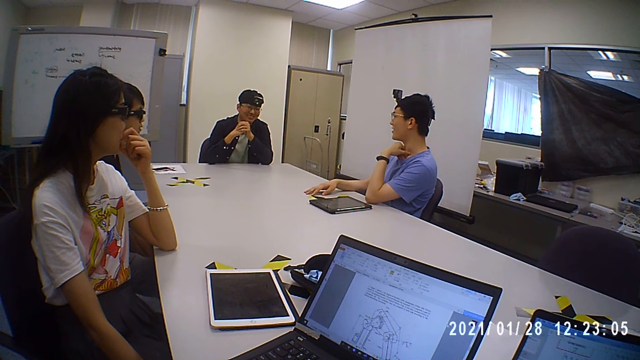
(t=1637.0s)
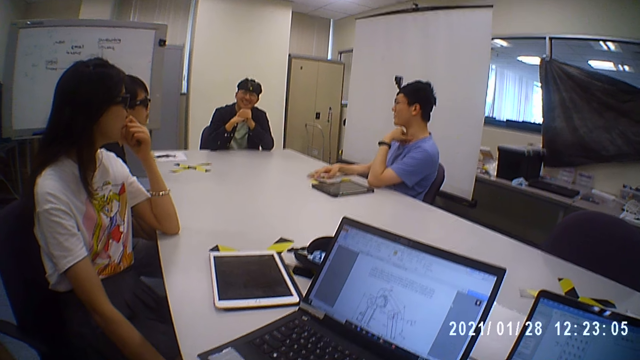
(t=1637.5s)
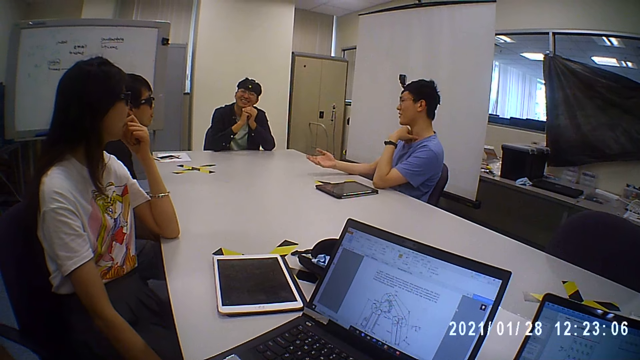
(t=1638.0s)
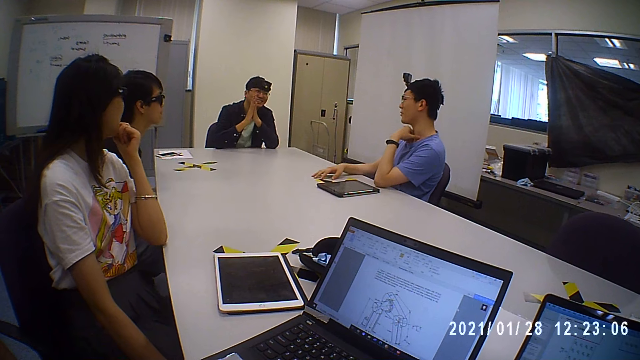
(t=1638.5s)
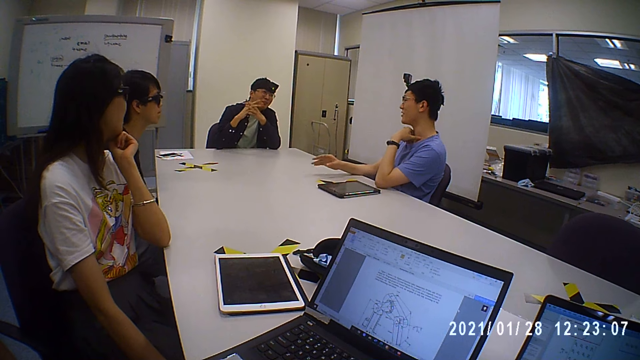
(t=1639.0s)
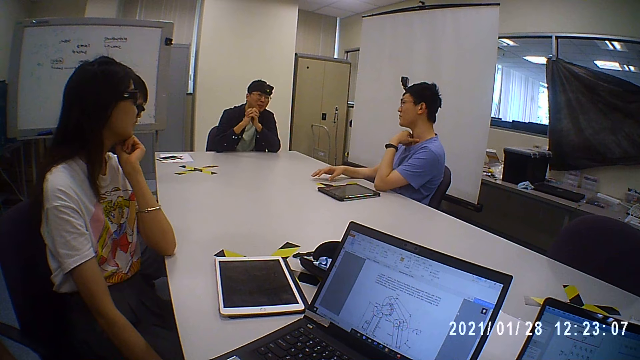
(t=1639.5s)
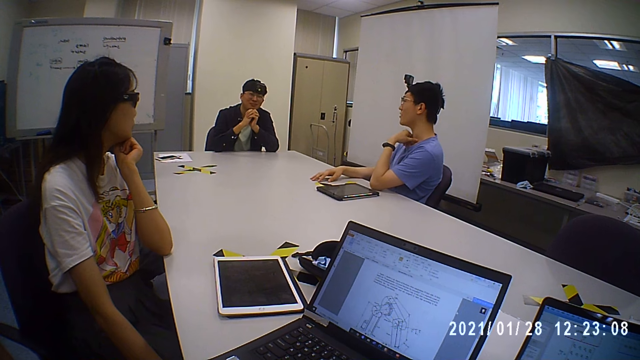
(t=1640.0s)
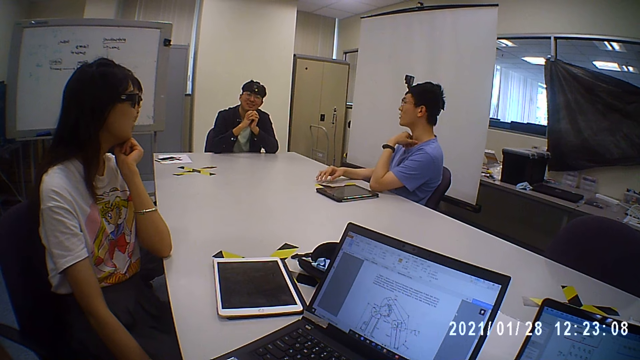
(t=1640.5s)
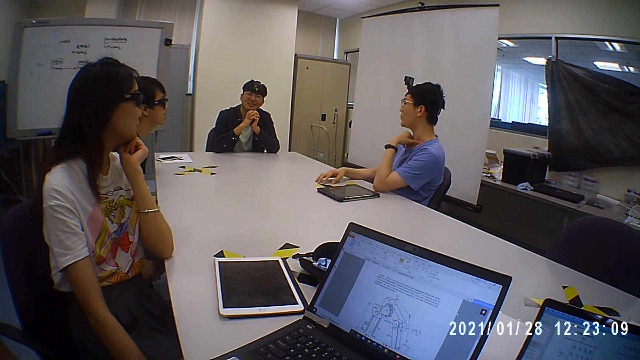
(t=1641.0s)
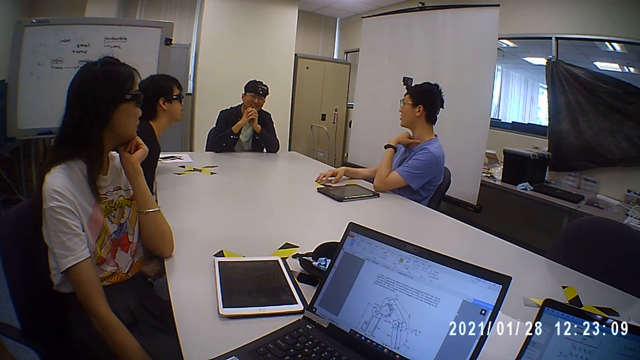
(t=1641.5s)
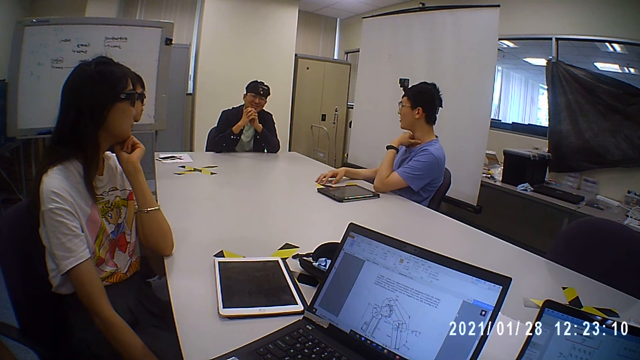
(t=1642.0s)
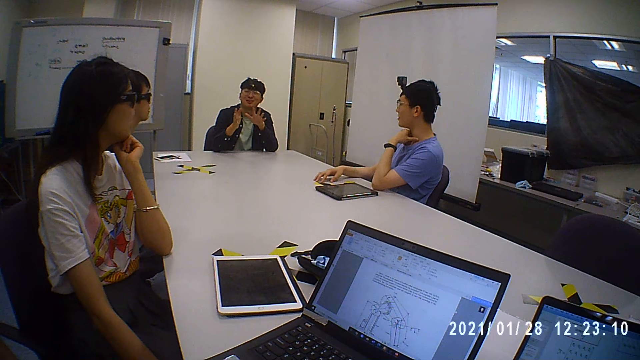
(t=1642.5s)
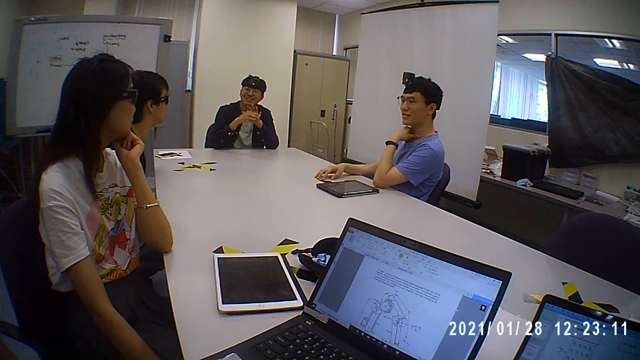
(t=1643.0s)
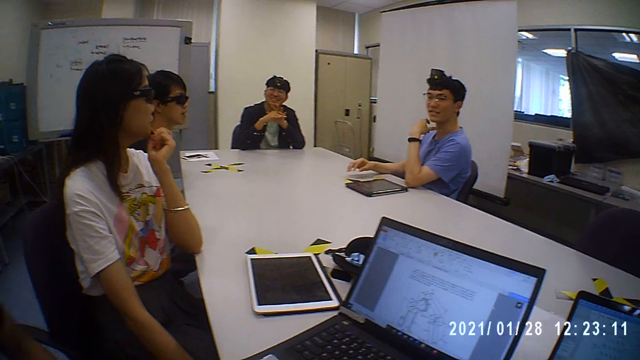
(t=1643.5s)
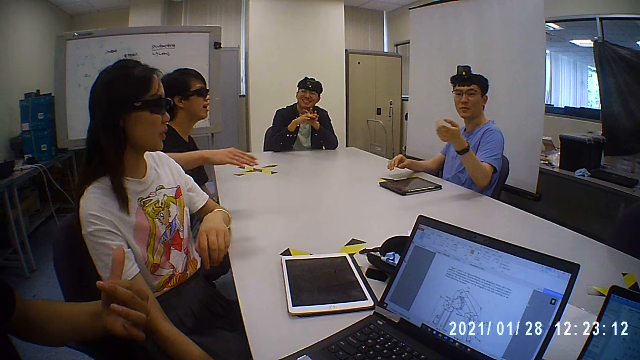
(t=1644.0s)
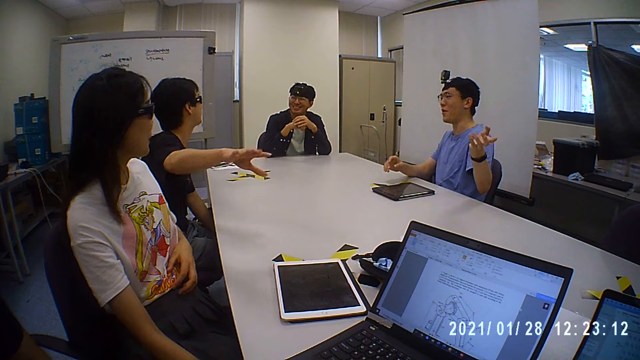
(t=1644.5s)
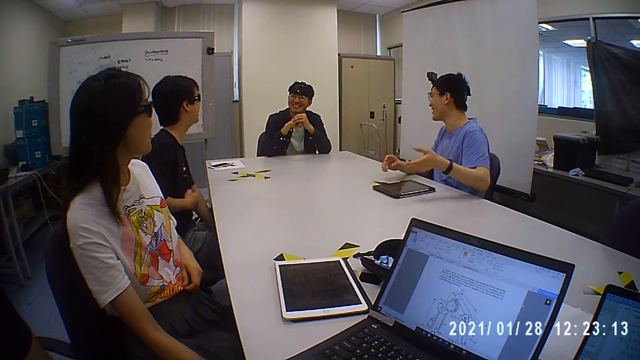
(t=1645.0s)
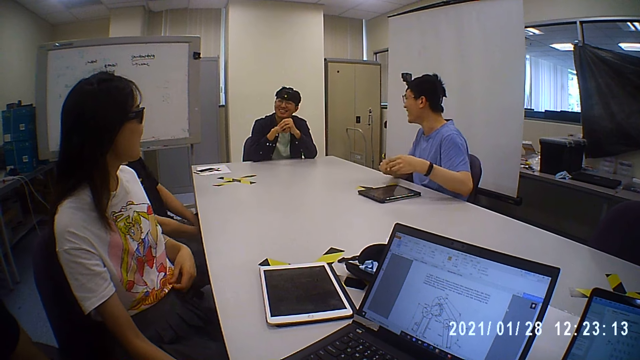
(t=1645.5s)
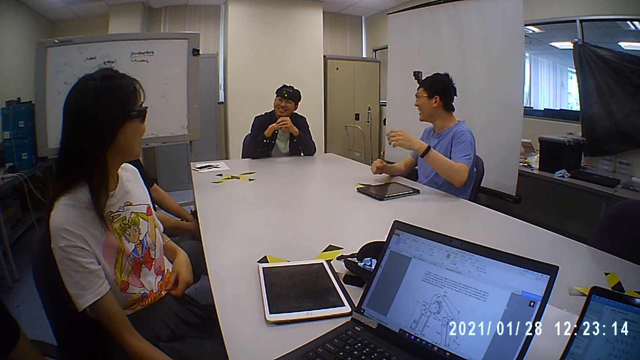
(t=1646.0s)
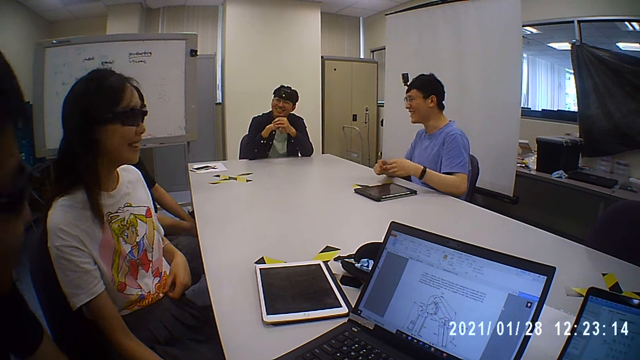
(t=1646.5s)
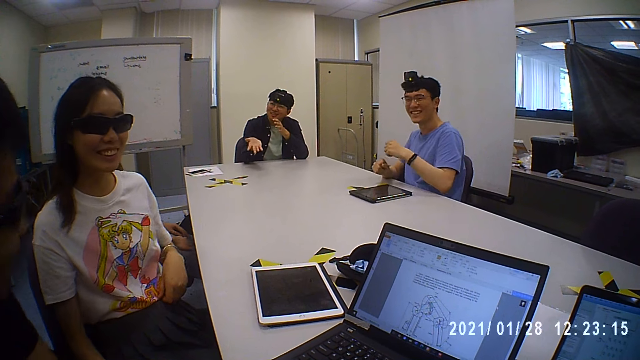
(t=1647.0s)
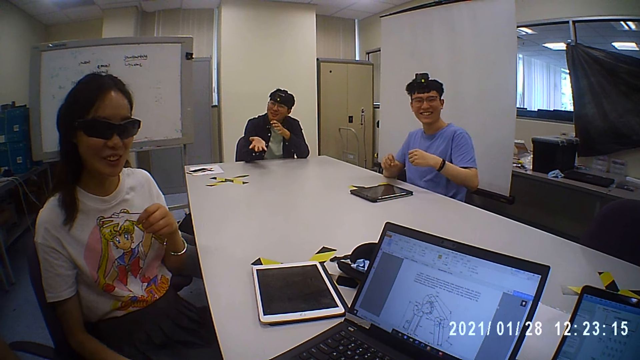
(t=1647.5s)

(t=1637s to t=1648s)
The camera wearer laughs with a group of people in a boardroom.

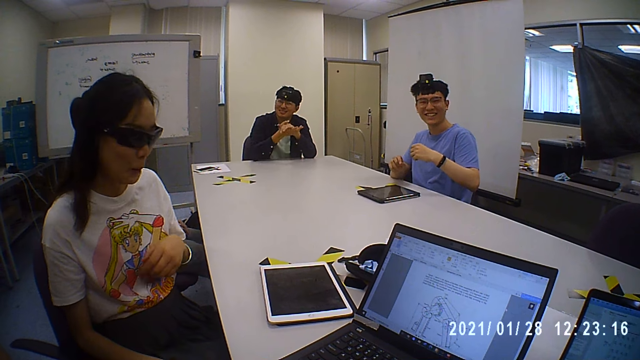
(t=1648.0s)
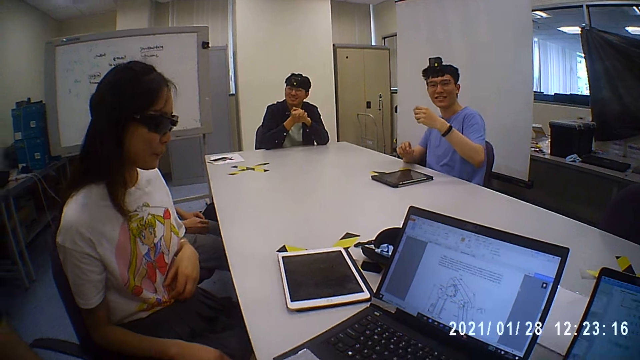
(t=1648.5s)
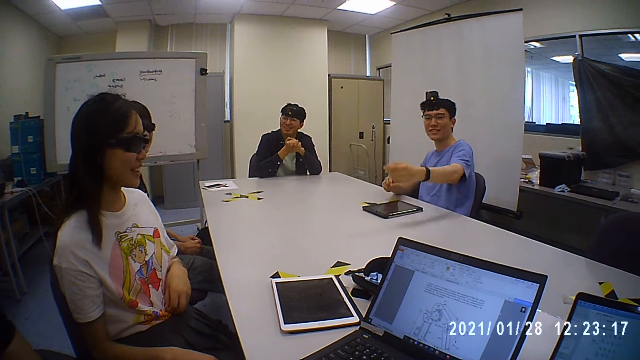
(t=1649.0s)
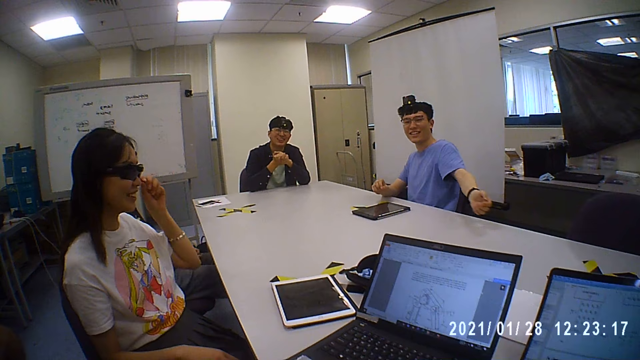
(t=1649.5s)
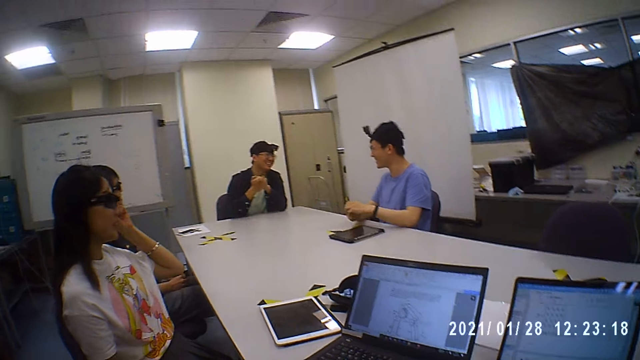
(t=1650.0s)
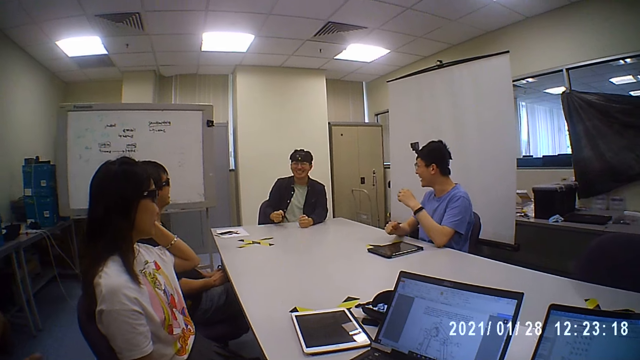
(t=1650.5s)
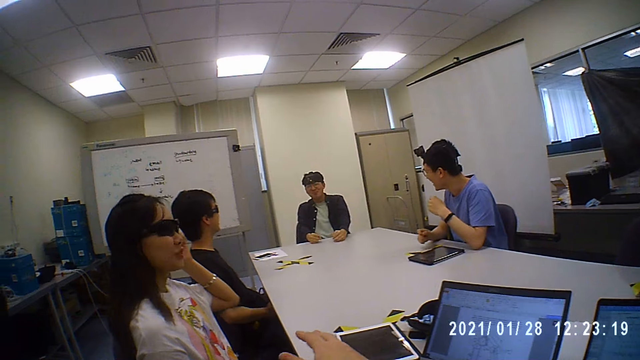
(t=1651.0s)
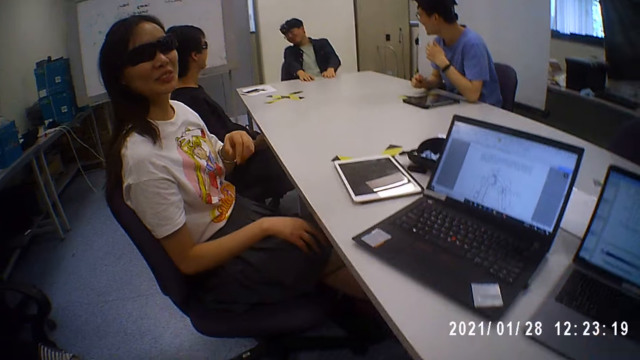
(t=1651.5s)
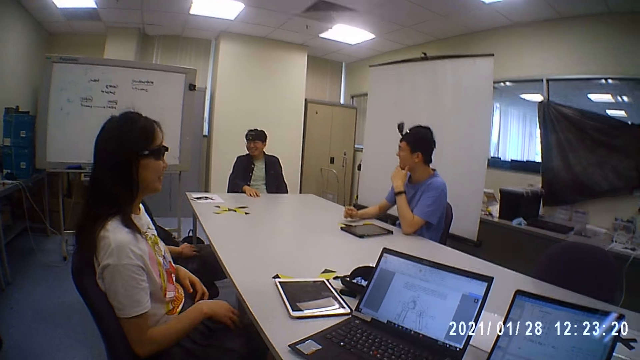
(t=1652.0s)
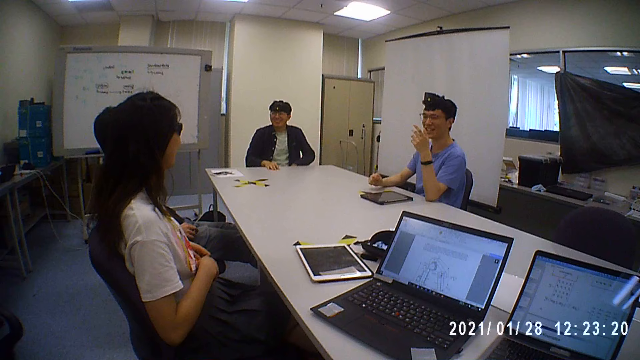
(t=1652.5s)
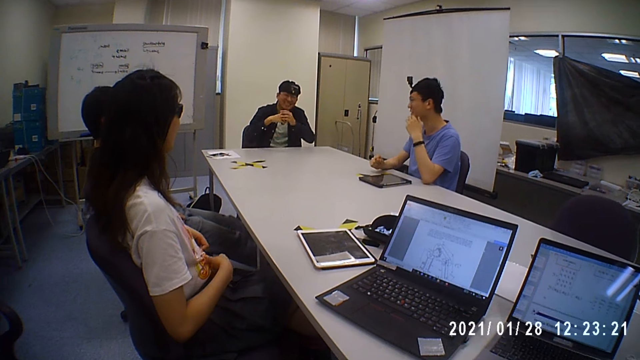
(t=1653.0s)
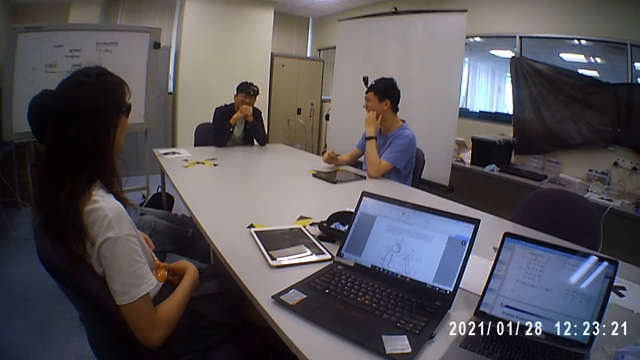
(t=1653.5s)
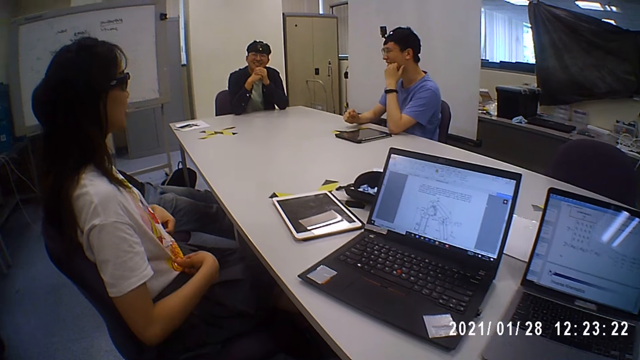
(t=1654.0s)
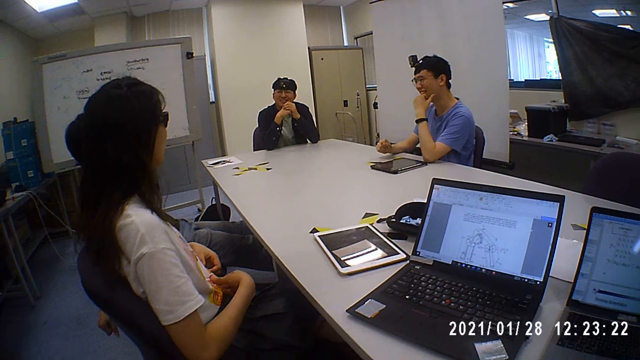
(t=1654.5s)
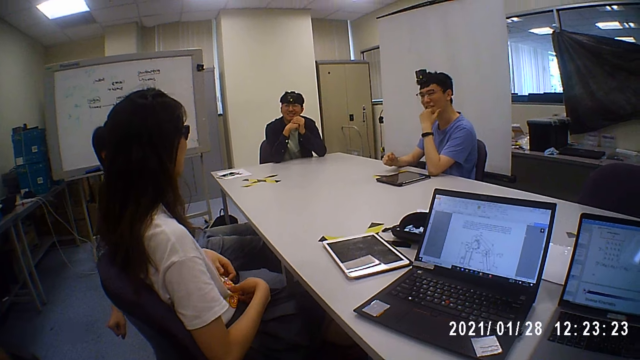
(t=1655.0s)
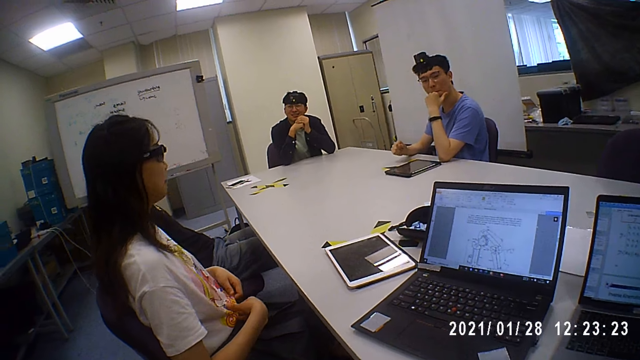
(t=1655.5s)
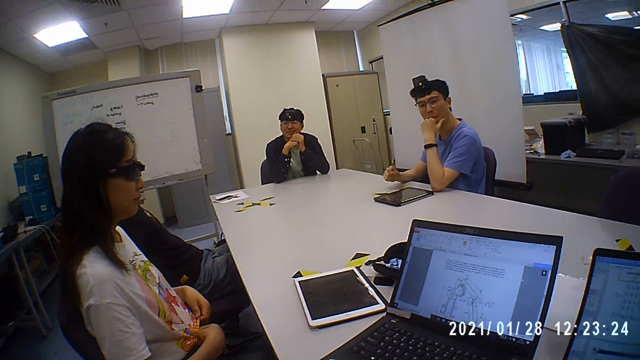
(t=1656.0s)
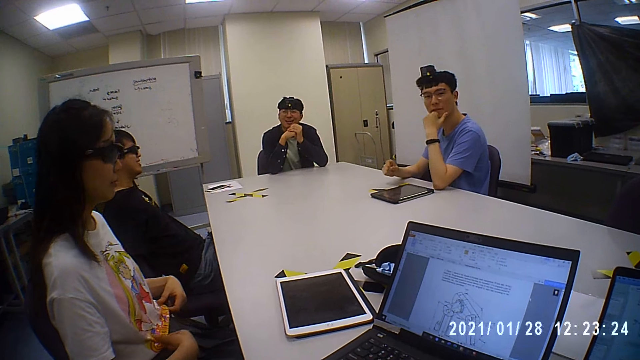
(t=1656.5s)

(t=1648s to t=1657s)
A woman nods her head. The camera wearer laughs with the group in the boardroom. They discuss with the group in the boardroom.
